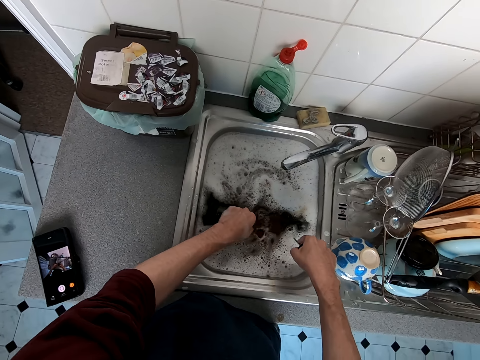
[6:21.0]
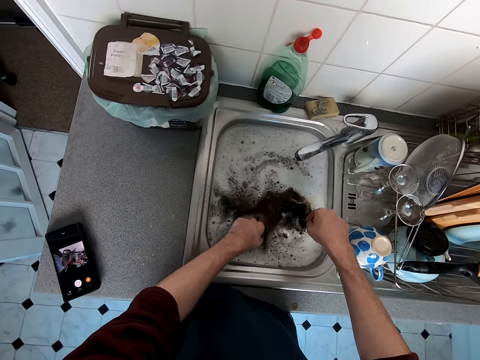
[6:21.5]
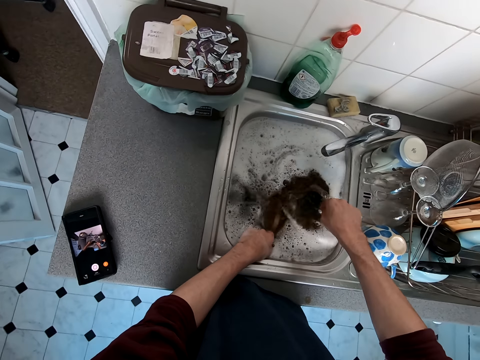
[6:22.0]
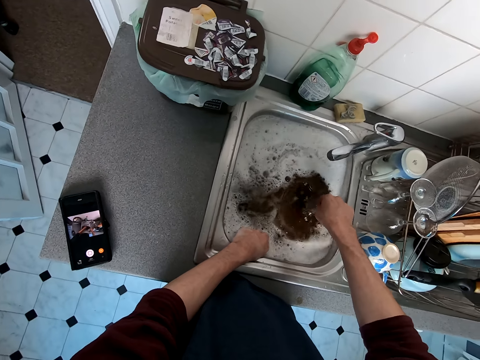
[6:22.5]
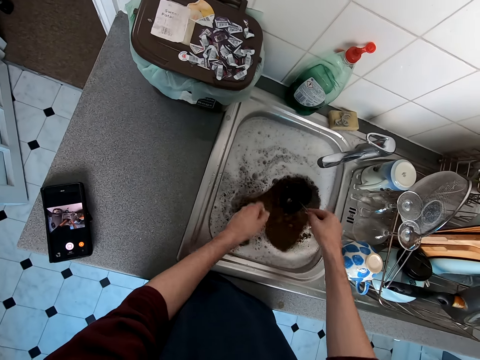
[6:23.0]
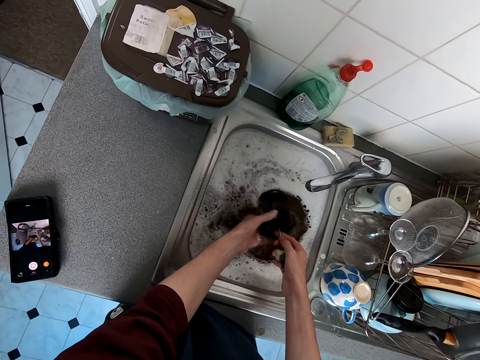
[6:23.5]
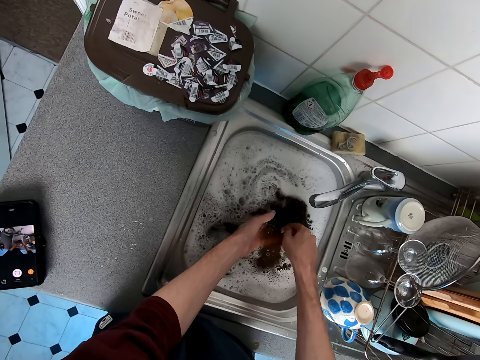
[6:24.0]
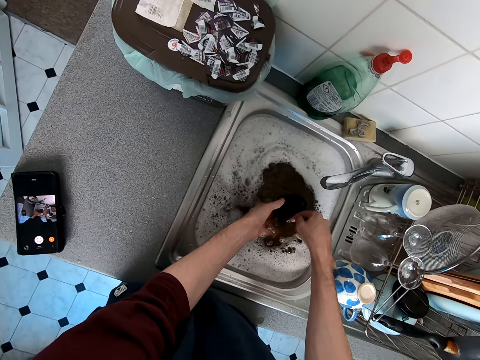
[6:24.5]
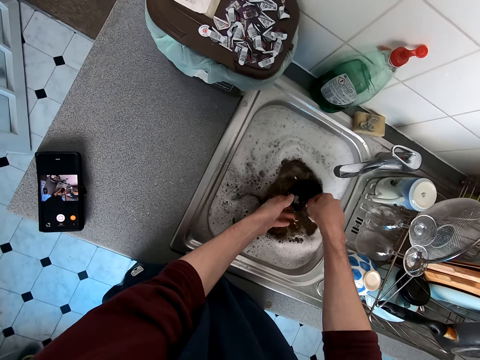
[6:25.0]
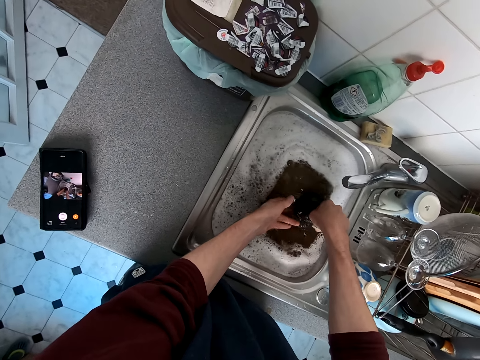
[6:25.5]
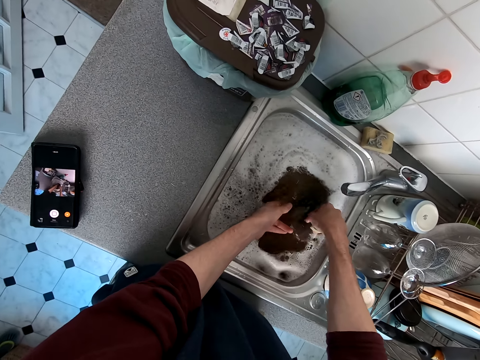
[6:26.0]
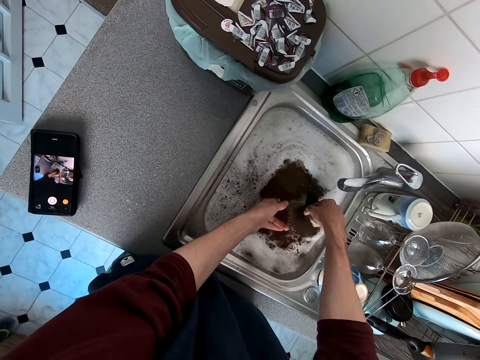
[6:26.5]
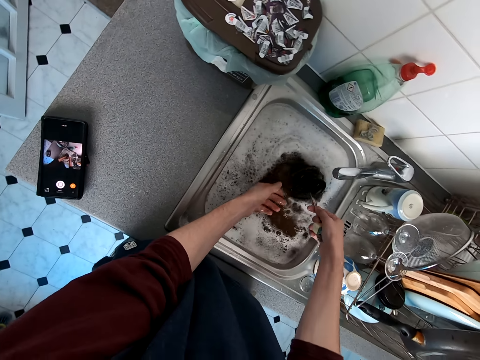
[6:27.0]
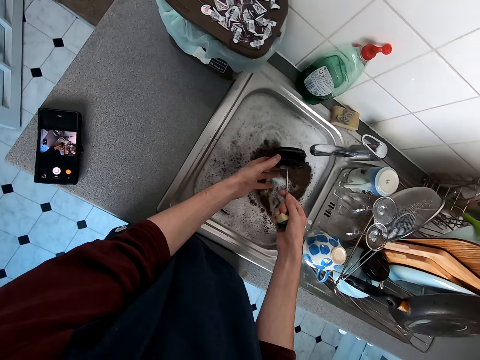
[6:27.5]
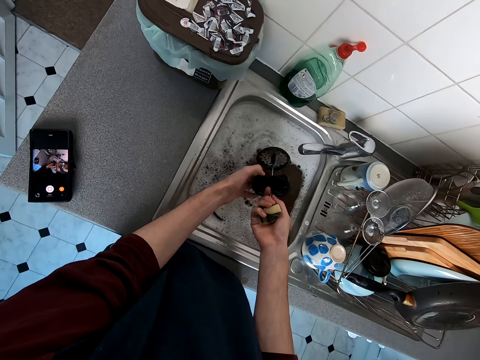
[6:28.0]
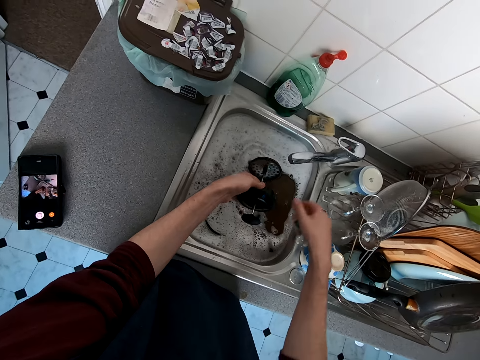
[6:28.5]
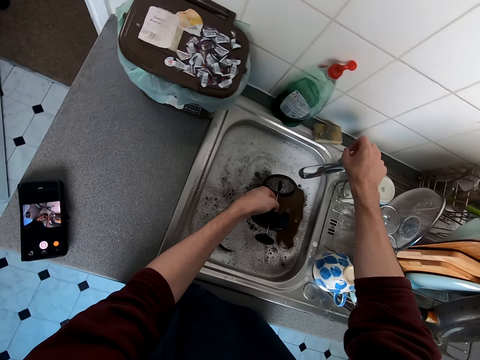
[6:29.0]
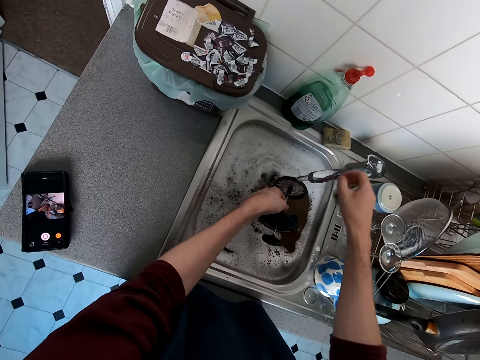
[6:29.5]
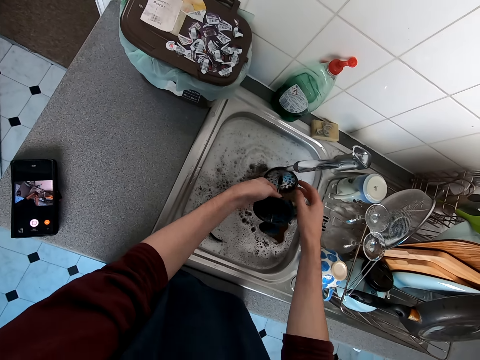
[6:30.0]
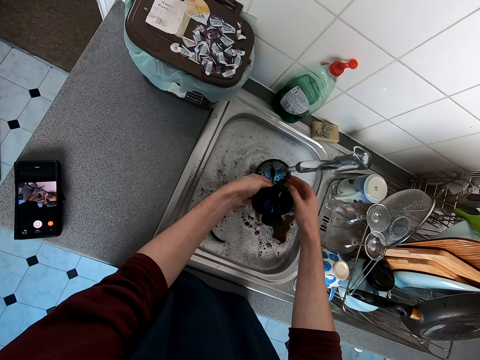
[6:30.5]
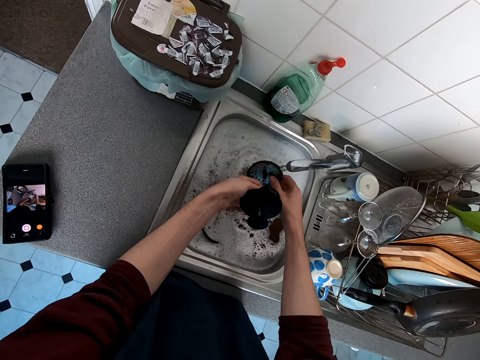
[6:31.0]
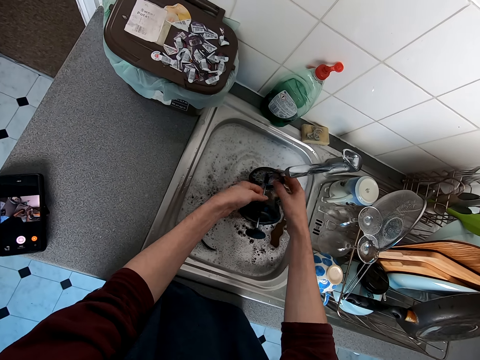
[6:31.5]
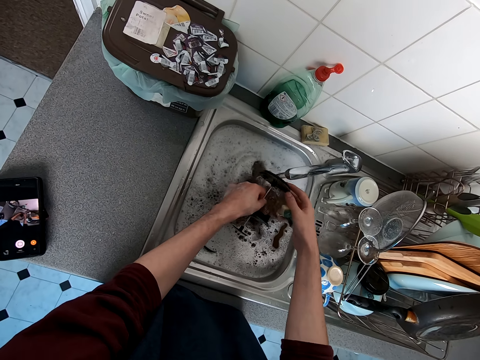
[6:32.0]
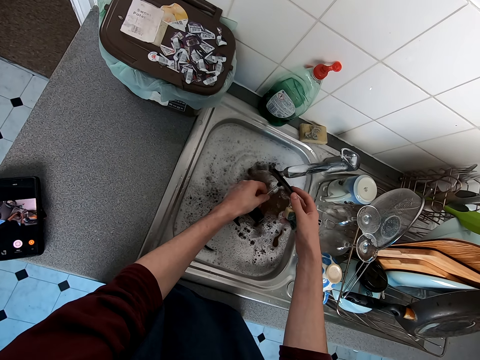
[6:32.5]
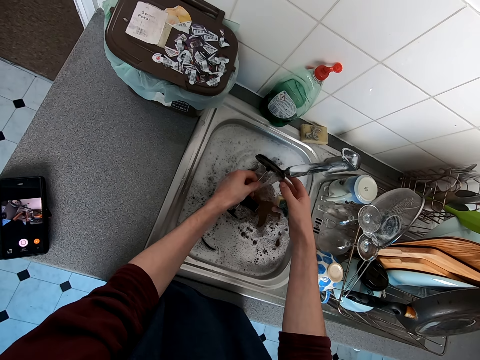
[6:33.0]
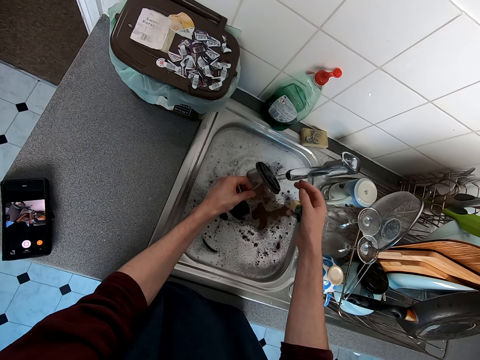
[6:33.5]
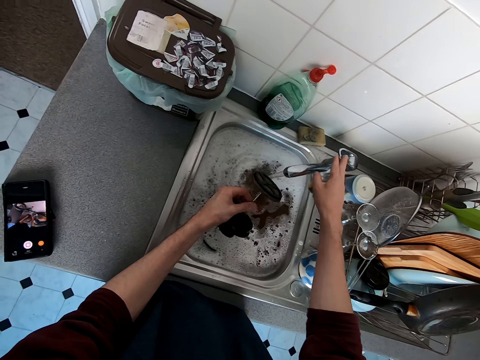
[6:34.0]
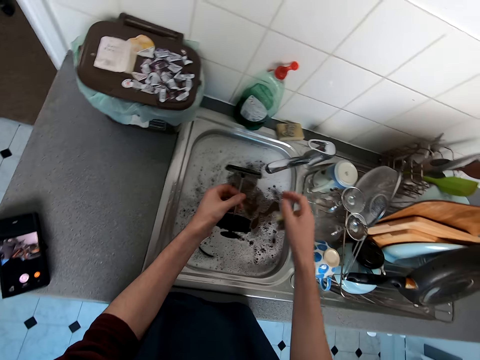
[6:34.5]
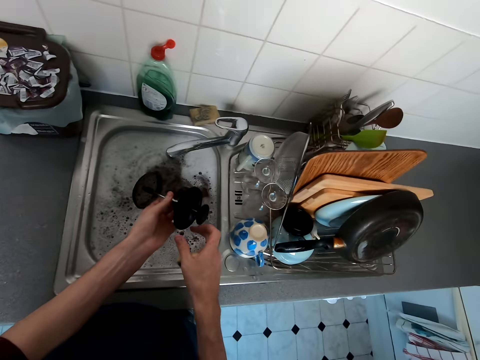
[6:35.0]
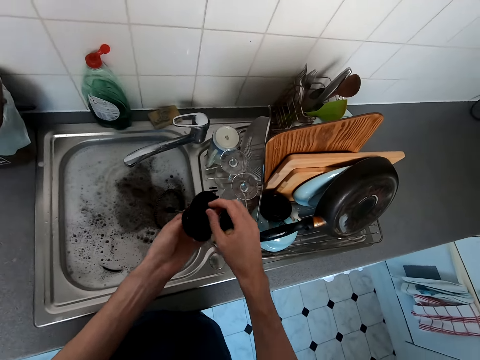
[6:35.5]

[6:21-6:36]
The camera wearer dips the mug in the water. They shake the lid in the water. They clean the jug stopper. They open the water tap. They rinse the lid. They close the water tap.

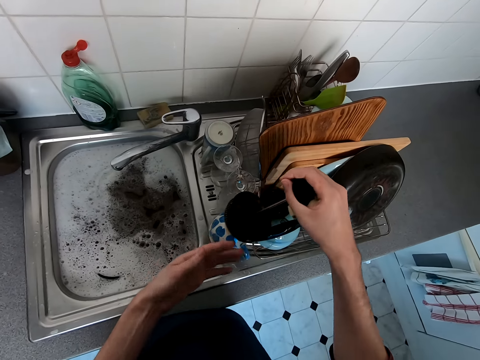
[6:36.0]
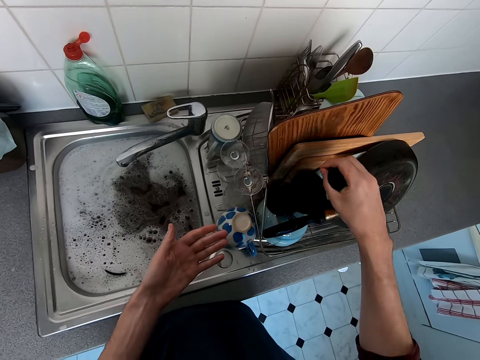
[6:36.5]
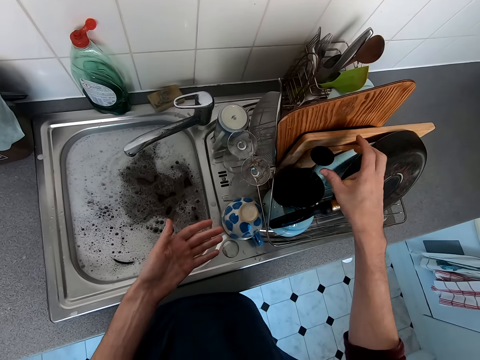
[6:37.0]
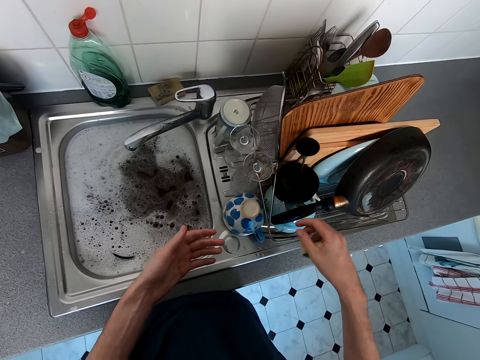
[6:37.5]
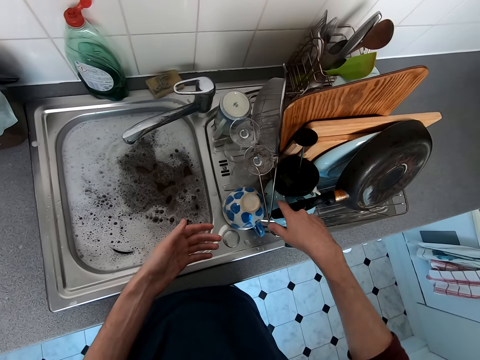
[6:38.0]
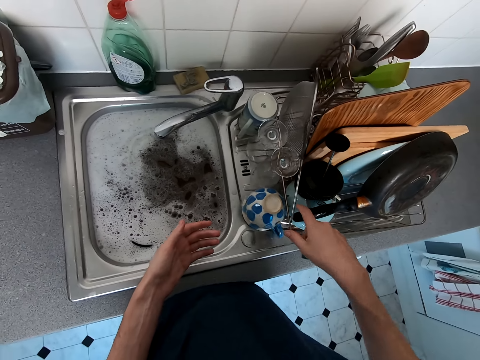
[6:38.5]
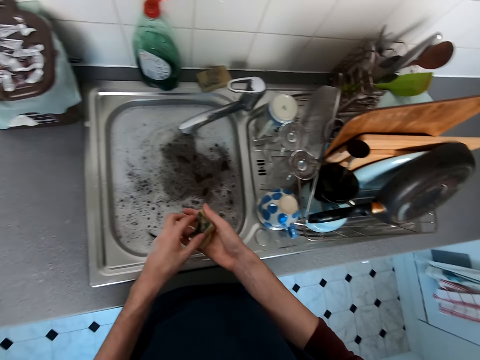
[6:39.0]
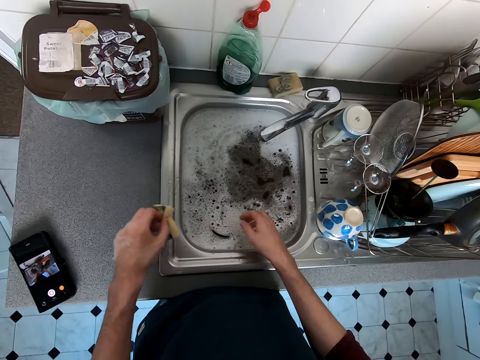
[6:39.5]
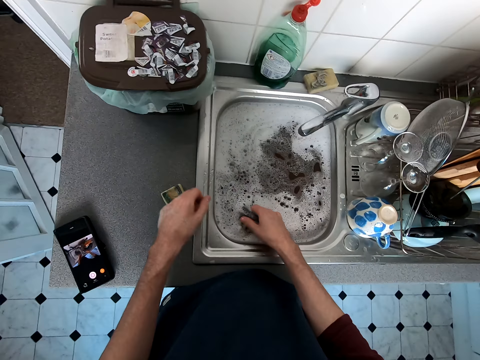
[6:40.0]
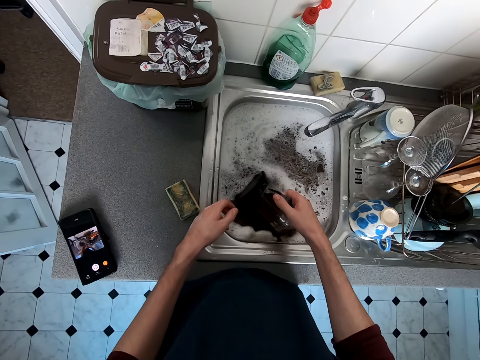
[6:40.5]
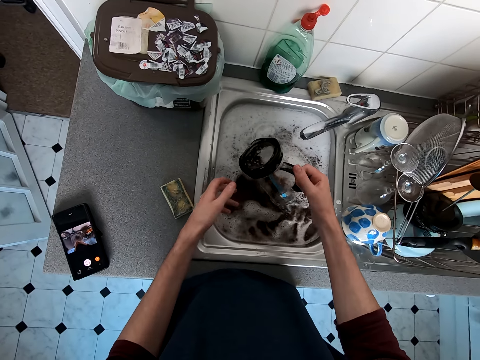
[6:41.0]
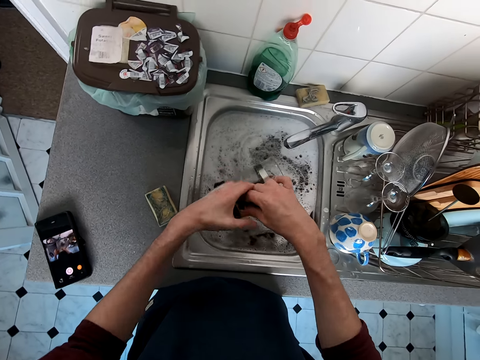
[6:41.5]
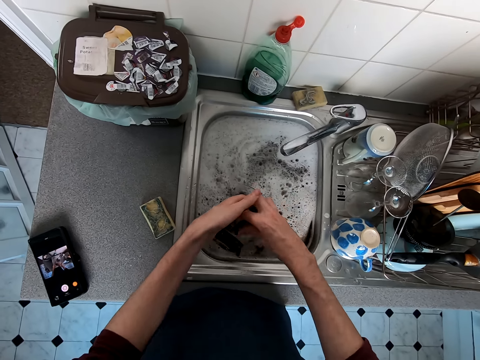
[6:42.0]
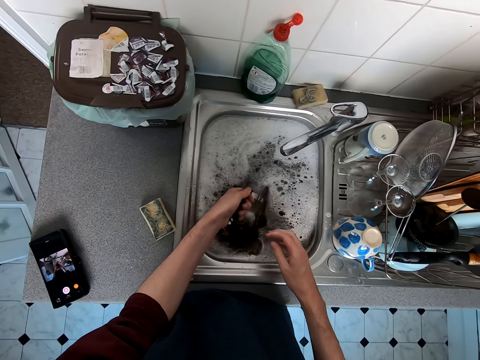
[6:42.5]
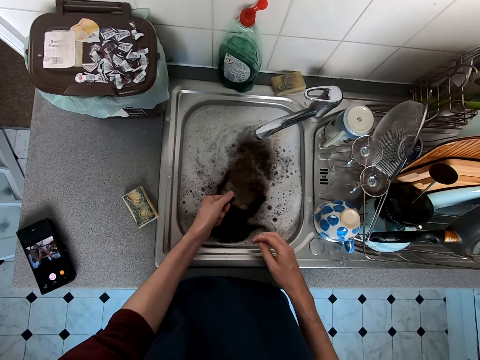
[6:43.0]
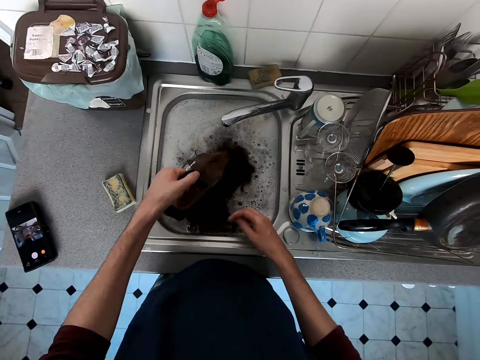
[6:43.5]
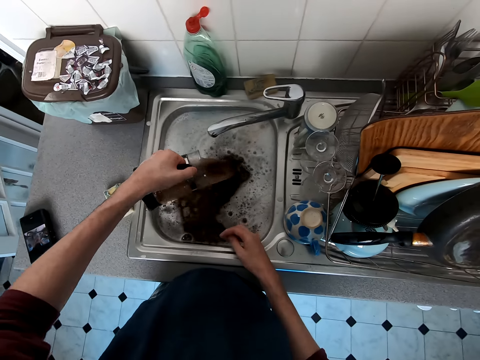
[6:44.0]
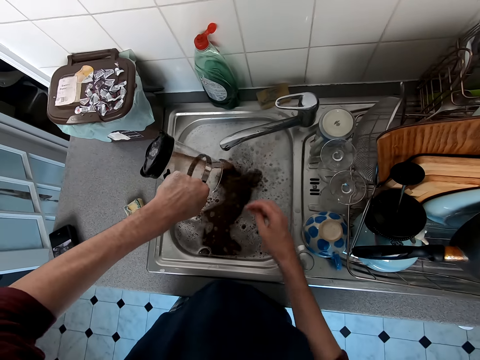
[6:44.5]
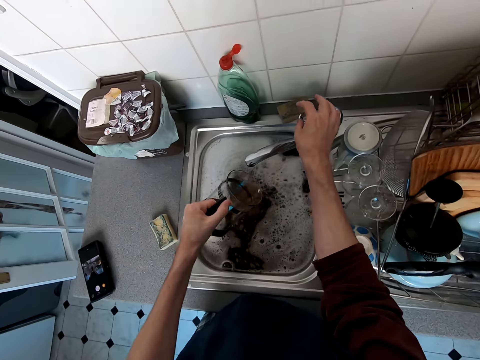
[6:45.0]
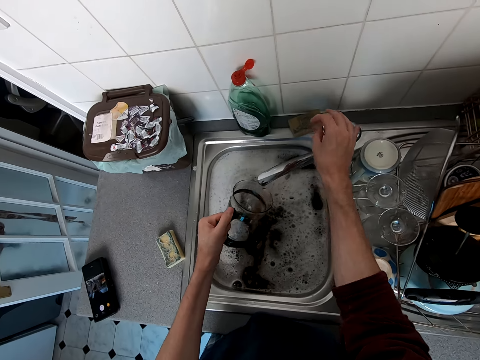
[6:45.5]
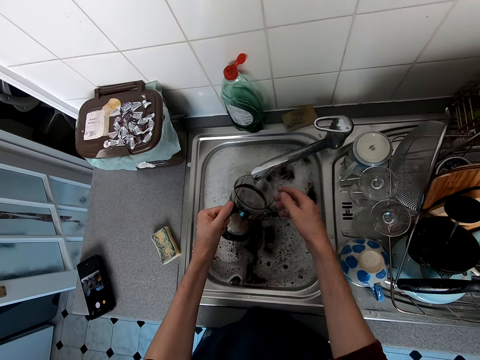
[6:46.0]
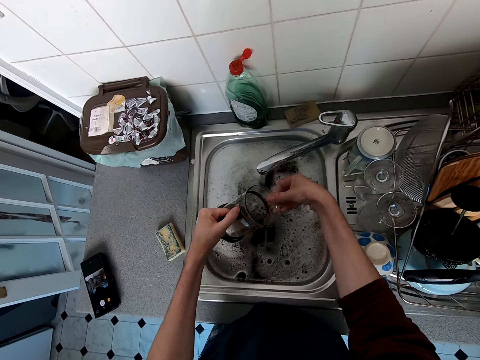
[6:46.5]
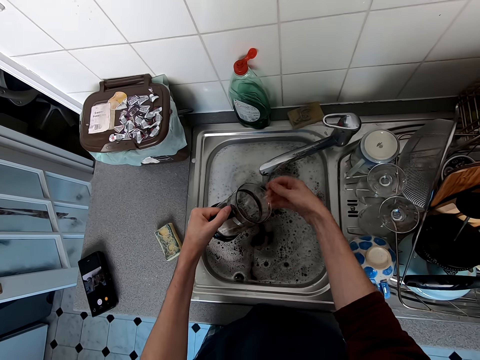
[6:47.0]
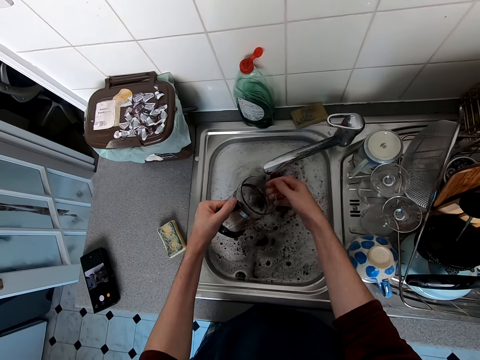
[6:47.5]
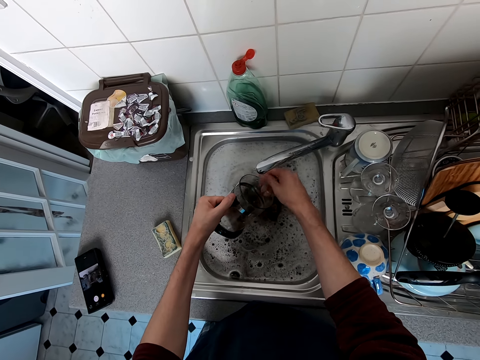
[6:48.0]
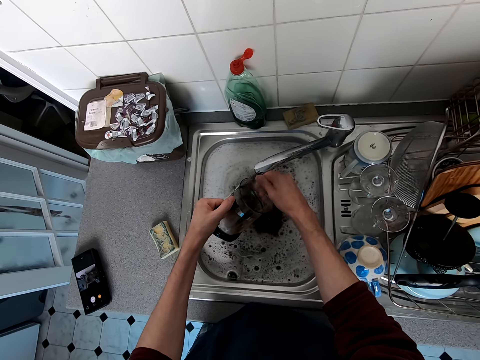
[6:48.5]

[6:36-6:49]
The camera wearer places the lid in the kitchen rack. They move something. They exchange the sponge scrubber on the hands. They drop the sponge scrubber on the table. They pick up the mug. They rinse the mug. They open the water tap. They rinse the mug.
